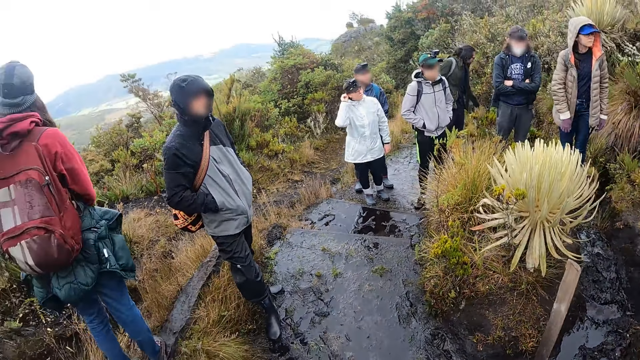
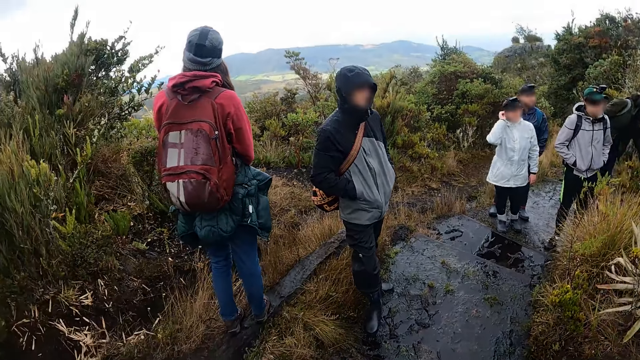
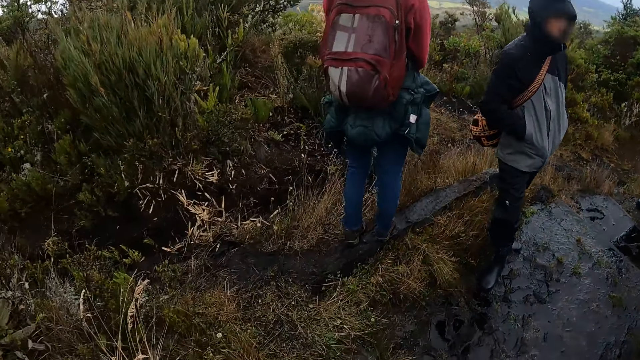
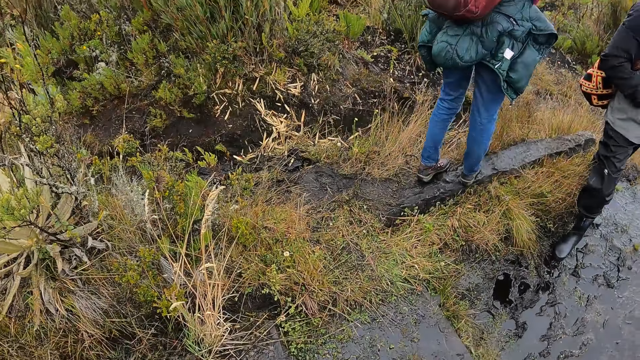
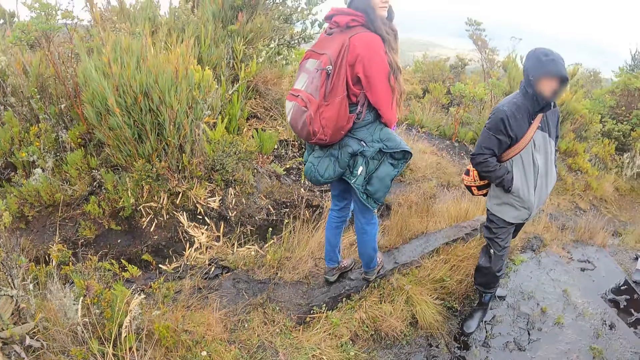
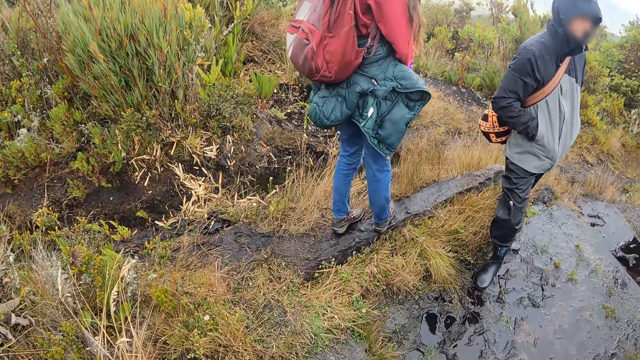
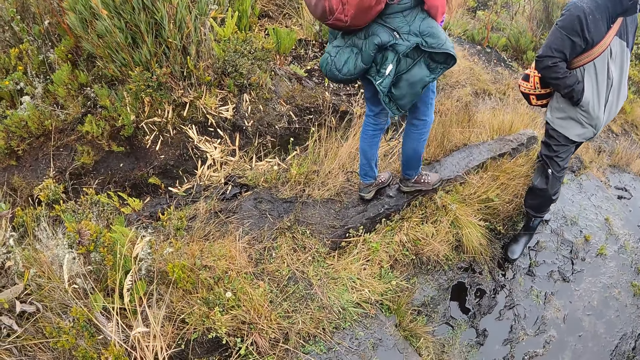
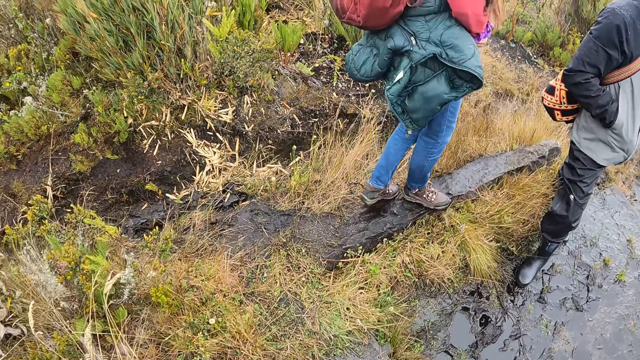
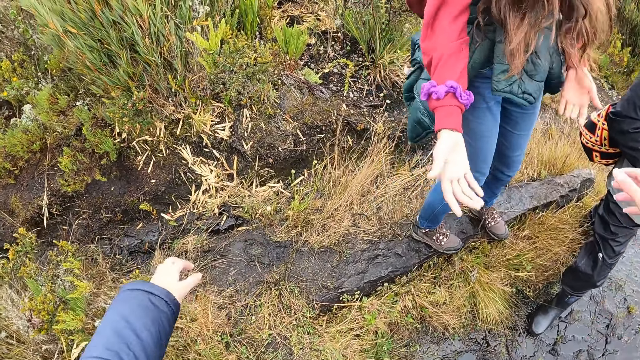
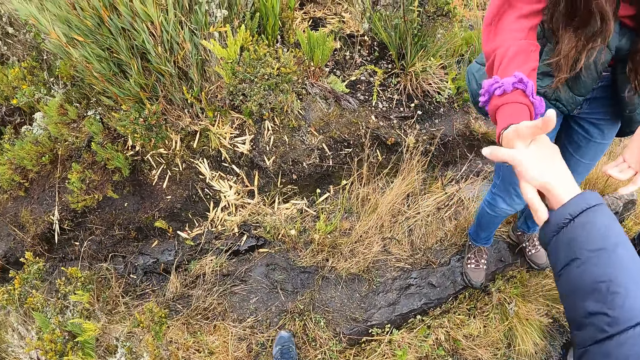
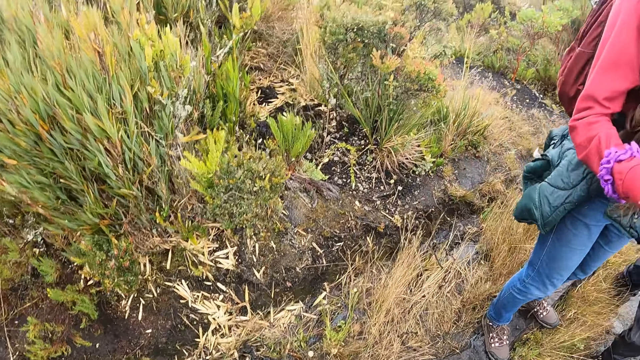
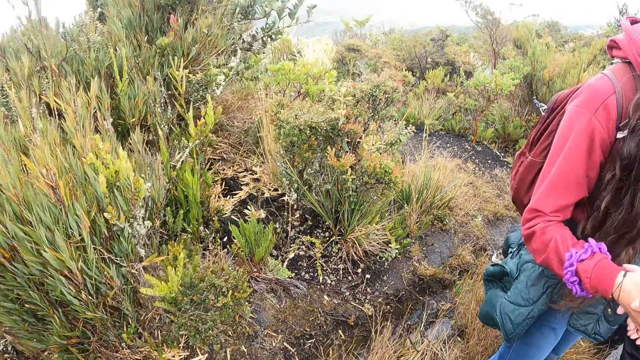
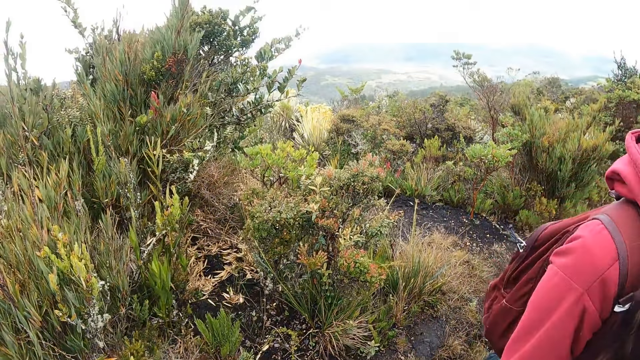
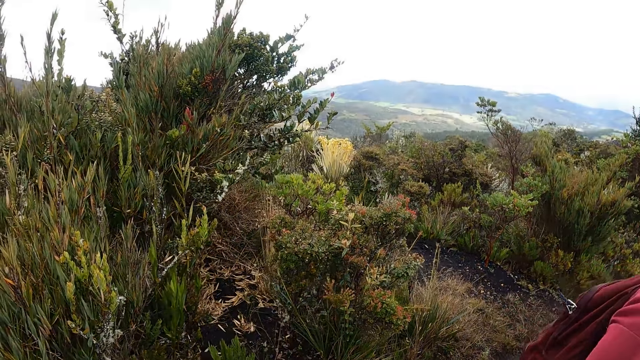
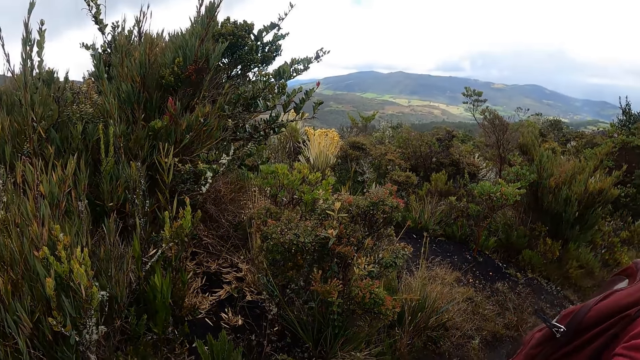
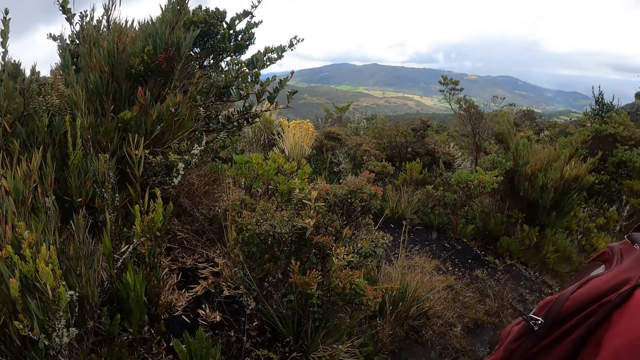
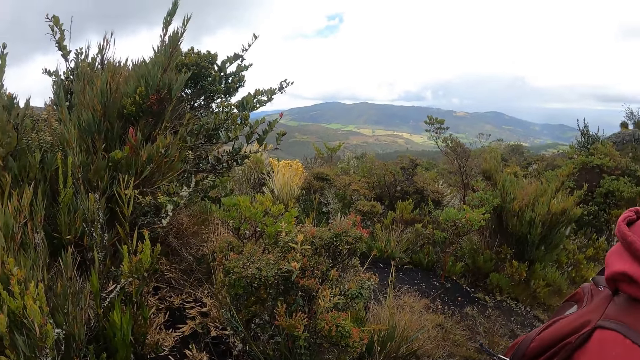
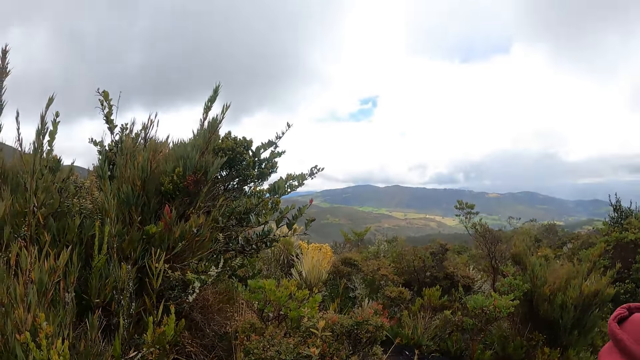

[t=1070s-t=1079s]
A woman looks around and turns around. The camera wearer walks around. The woman helps the camera wearer up with her right hand. The woman holds the camera wearer's hand. The camera wearer holds the woman's hand. They look around.

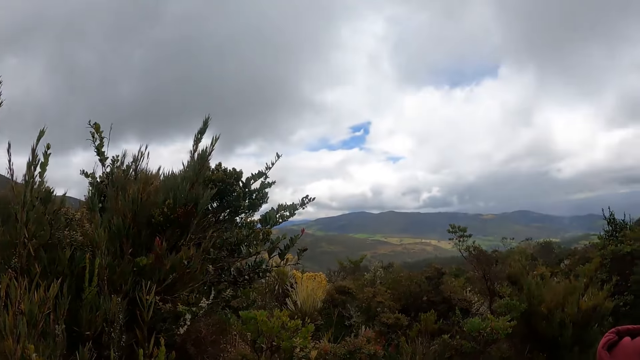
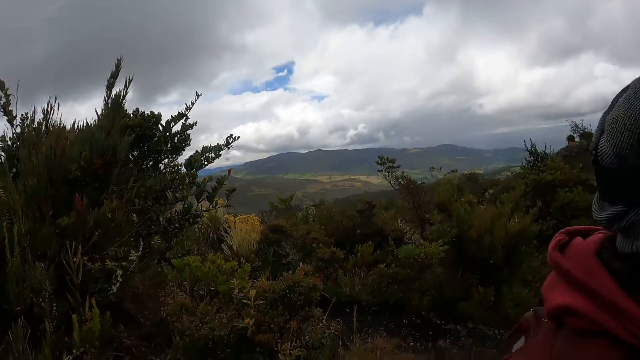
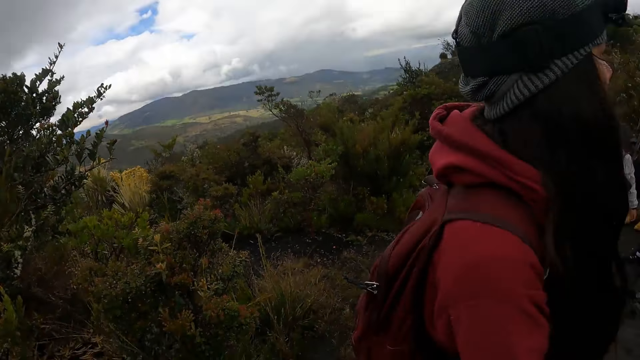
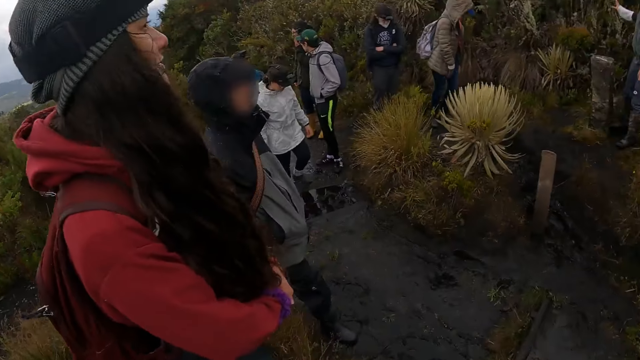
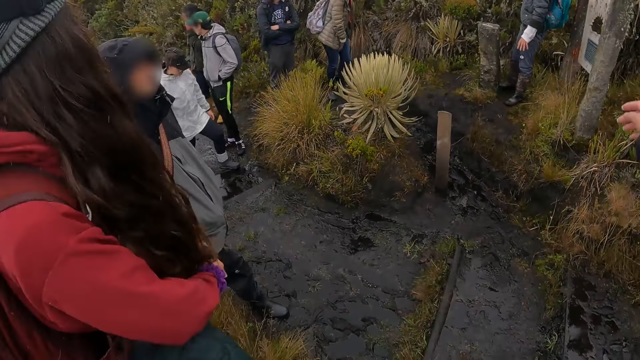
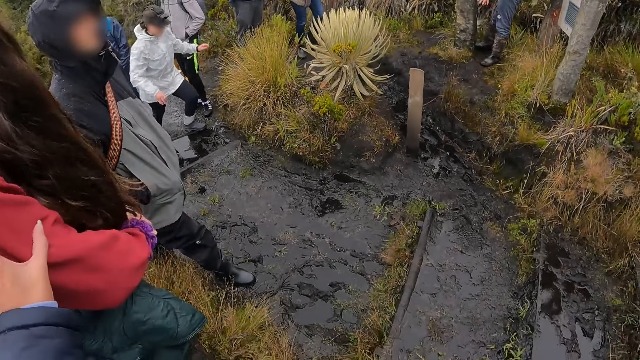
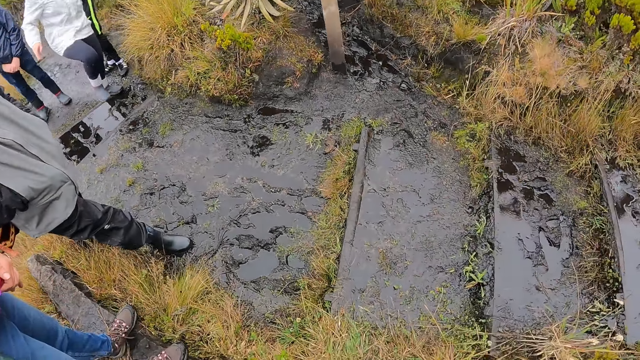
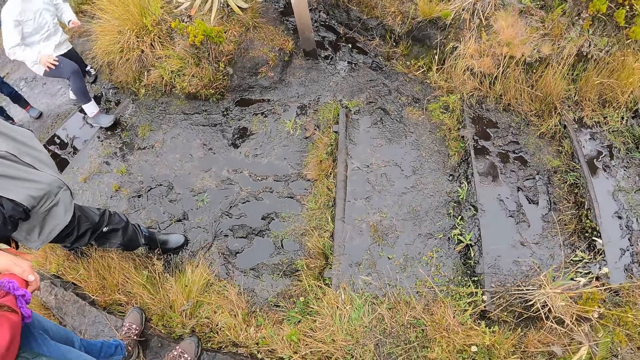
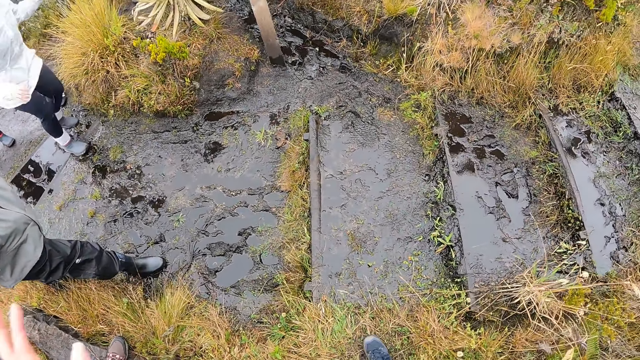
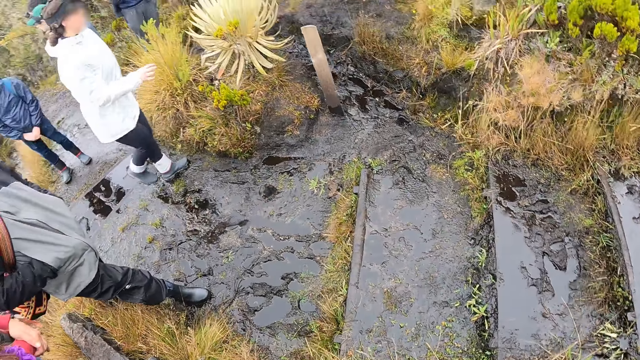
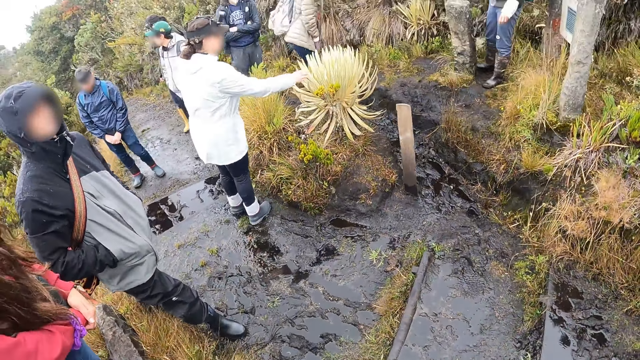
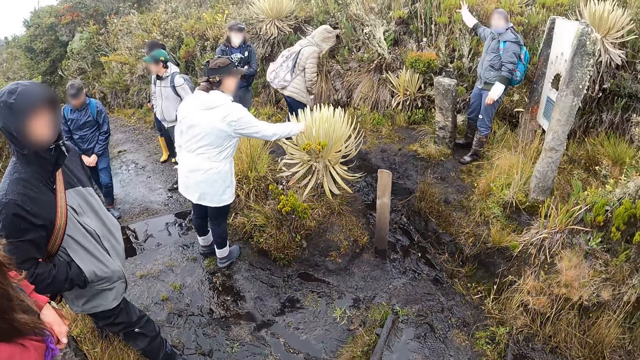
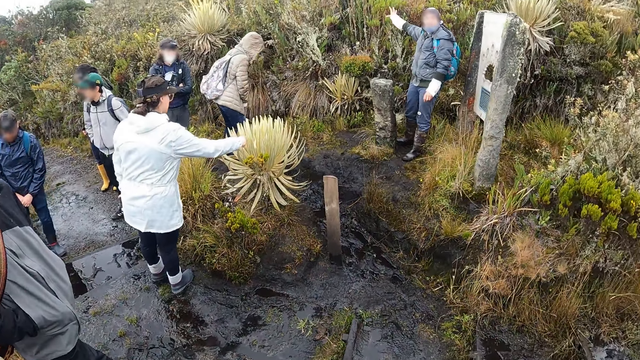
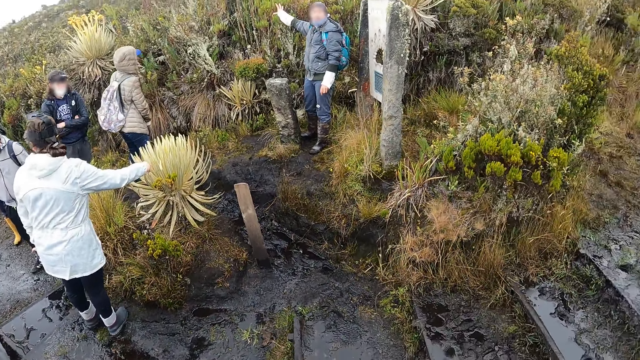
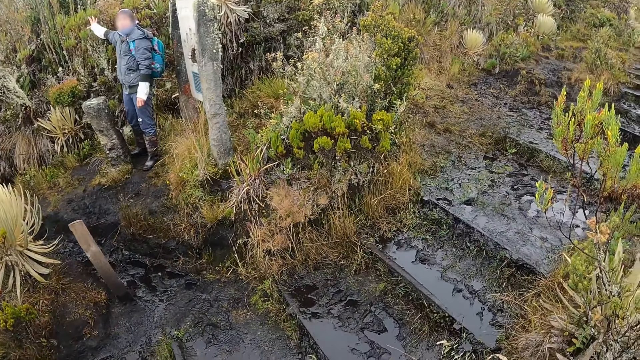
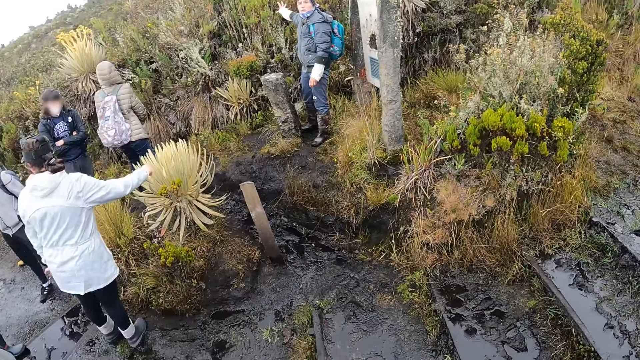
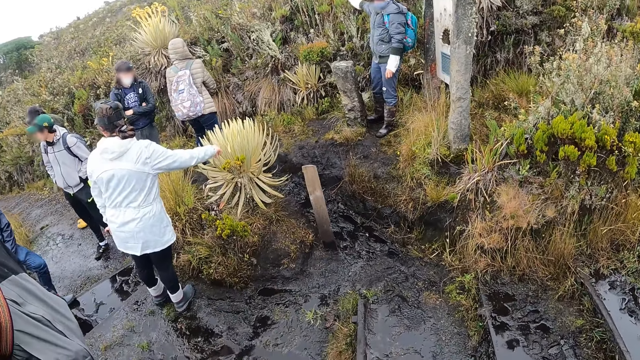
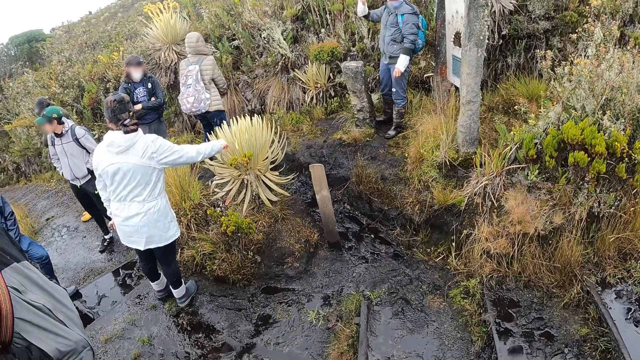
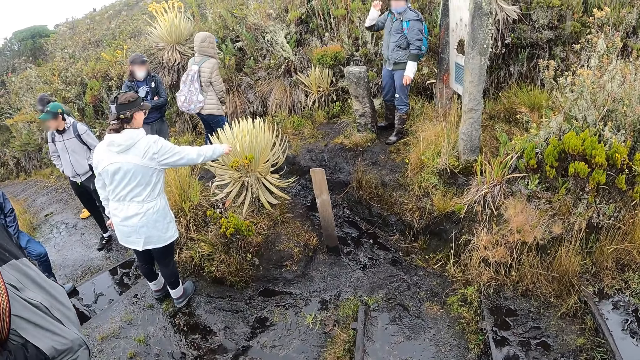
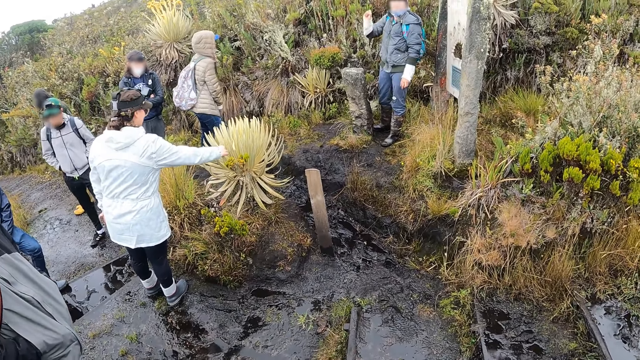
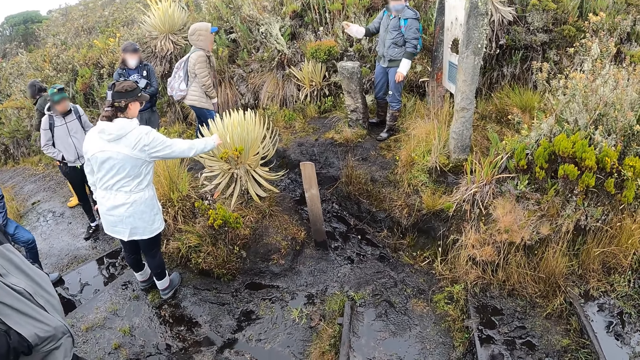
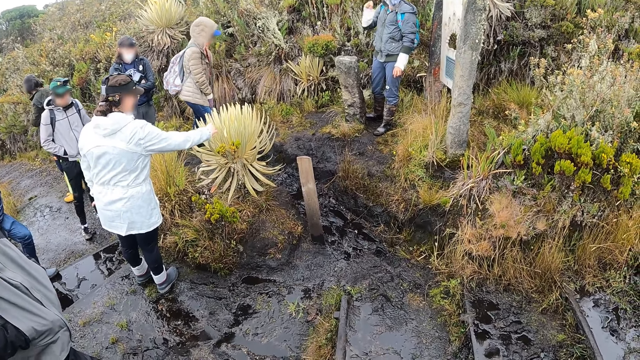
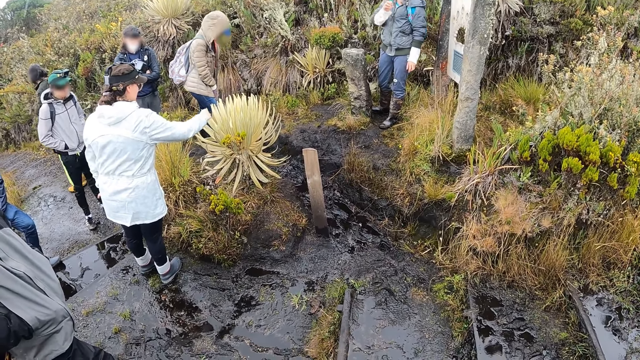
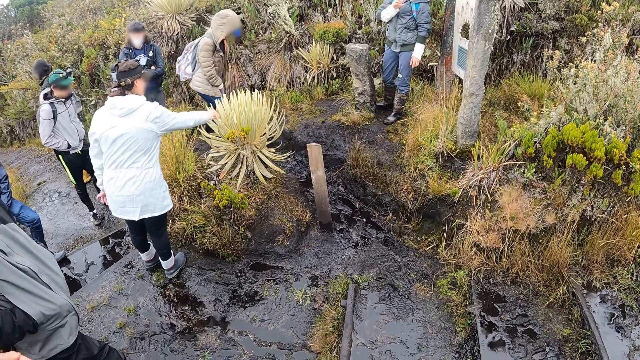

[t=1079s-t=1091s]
A woman looks around. The camera wearer places a hand on another woman. They move their hand and look around. The first woman uses gestures. A third woman touches the flower with her right hand. The second woman moves her hand.
